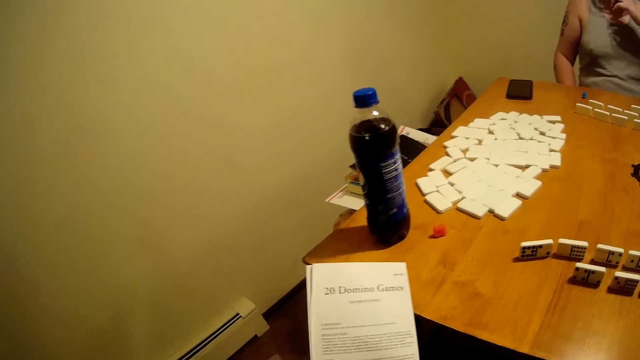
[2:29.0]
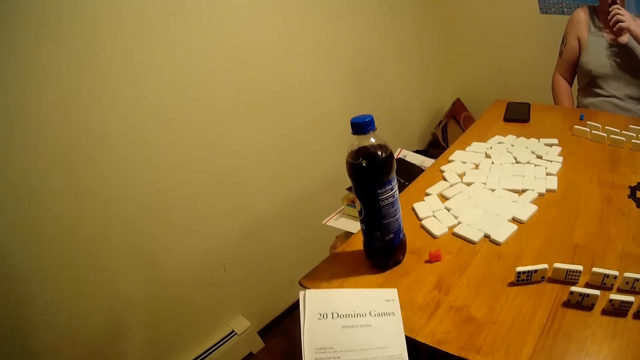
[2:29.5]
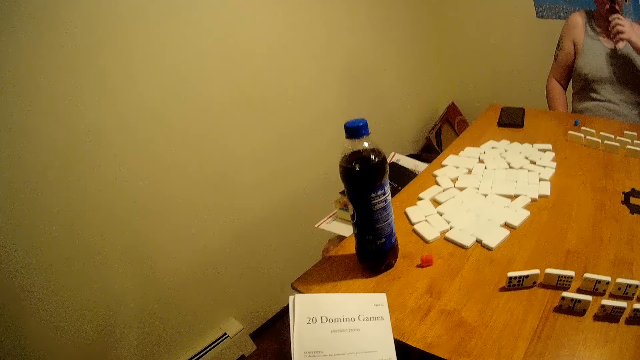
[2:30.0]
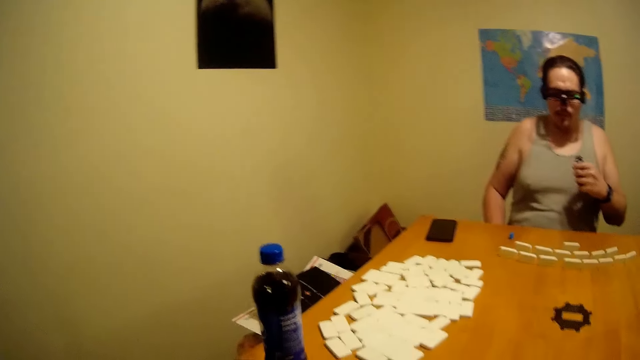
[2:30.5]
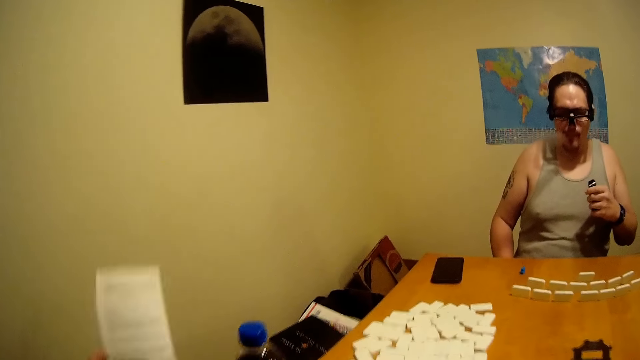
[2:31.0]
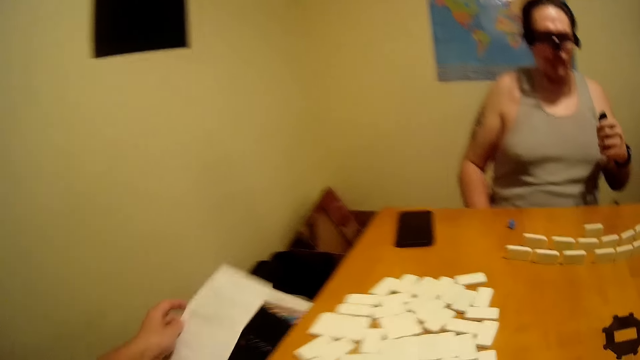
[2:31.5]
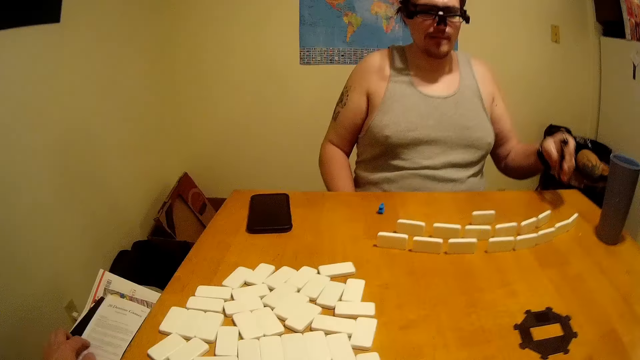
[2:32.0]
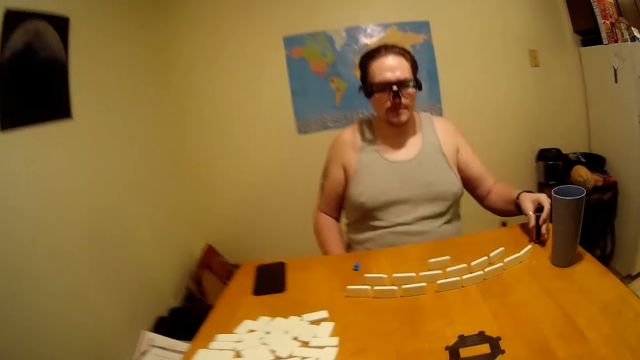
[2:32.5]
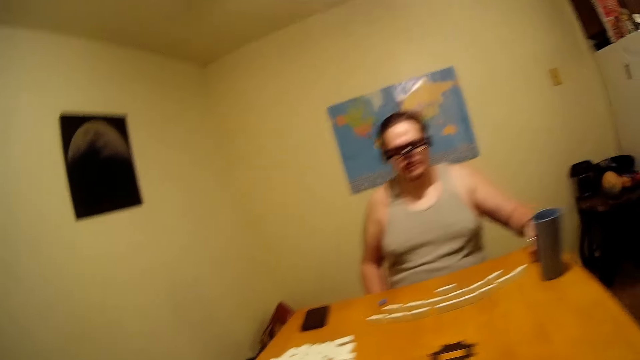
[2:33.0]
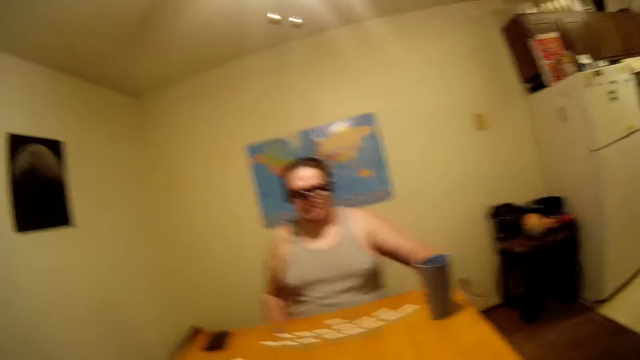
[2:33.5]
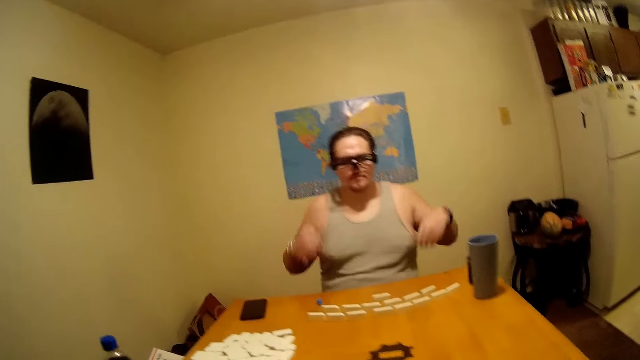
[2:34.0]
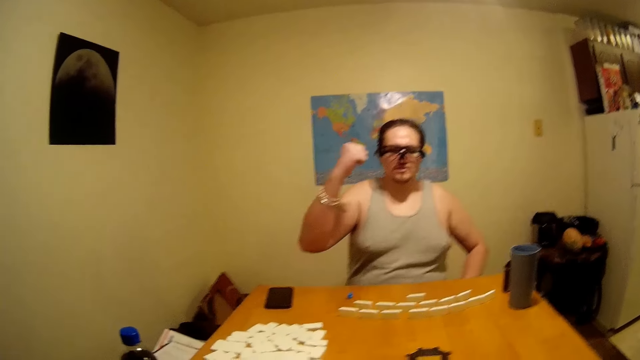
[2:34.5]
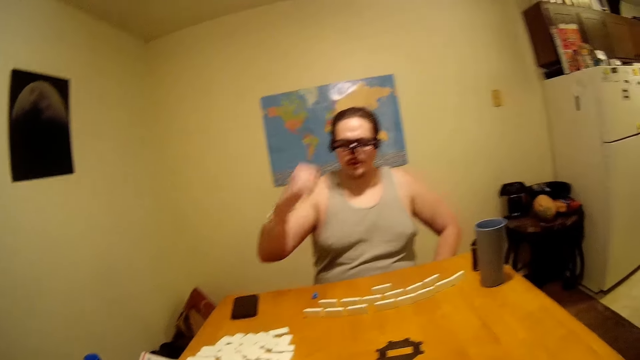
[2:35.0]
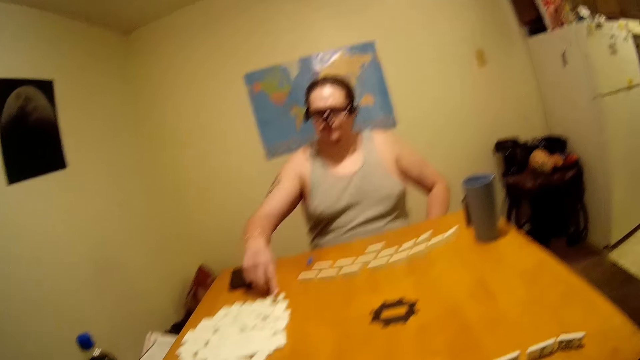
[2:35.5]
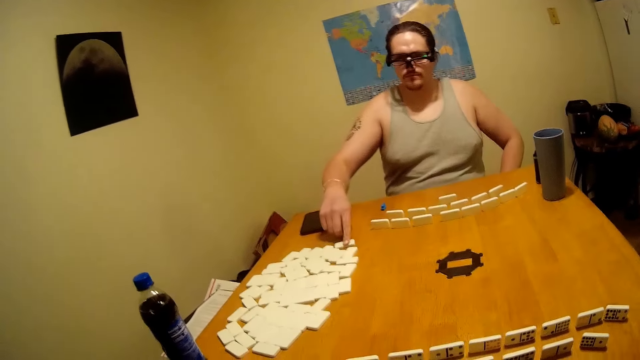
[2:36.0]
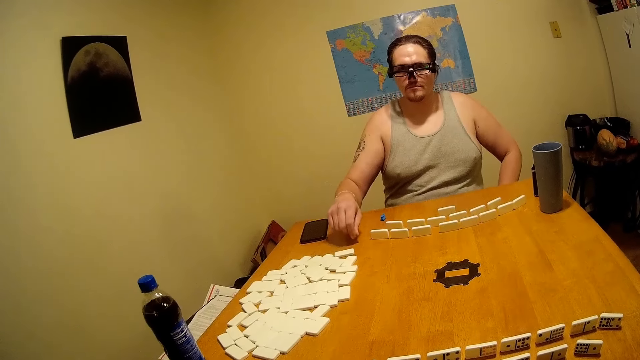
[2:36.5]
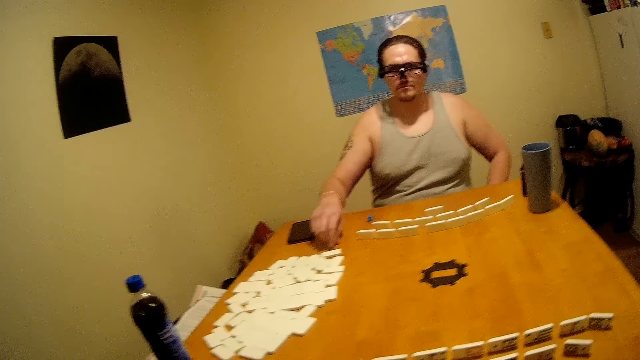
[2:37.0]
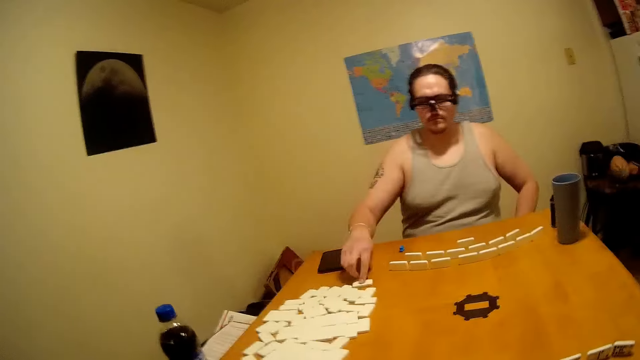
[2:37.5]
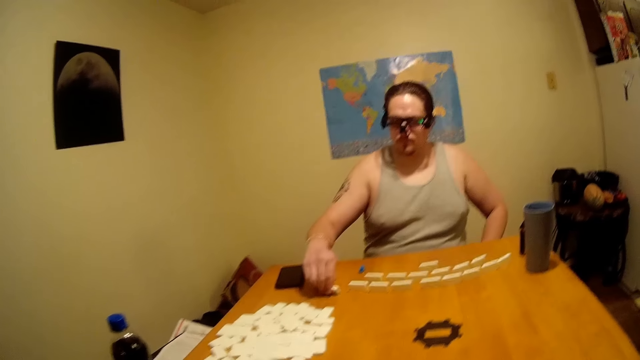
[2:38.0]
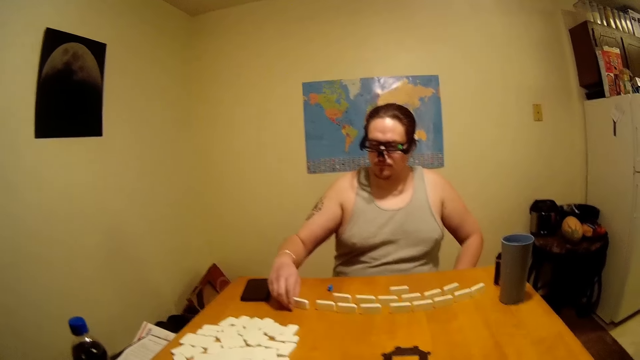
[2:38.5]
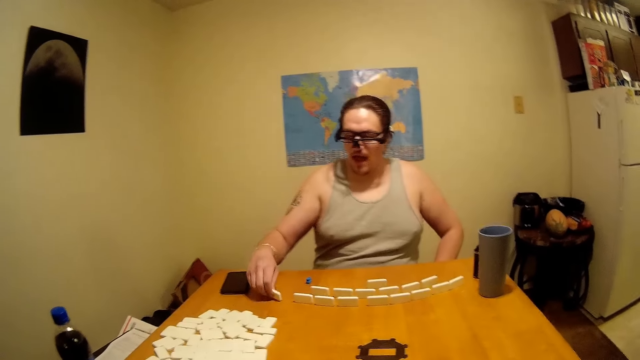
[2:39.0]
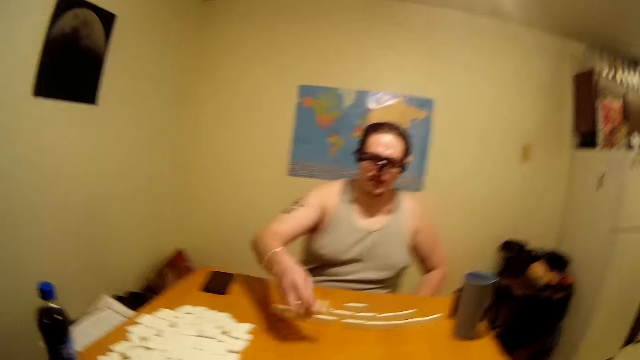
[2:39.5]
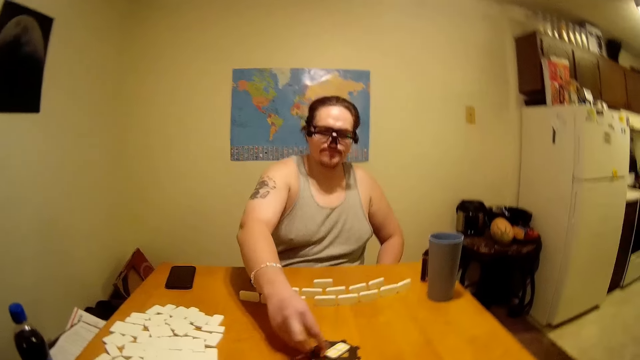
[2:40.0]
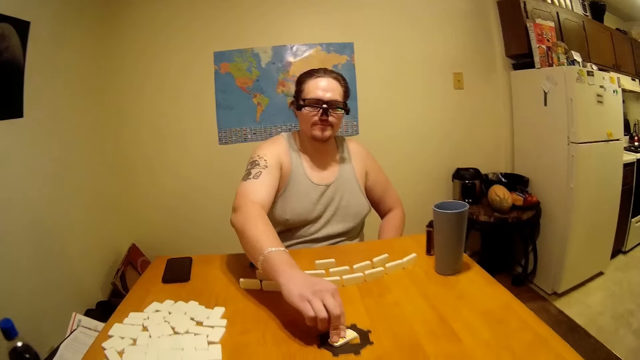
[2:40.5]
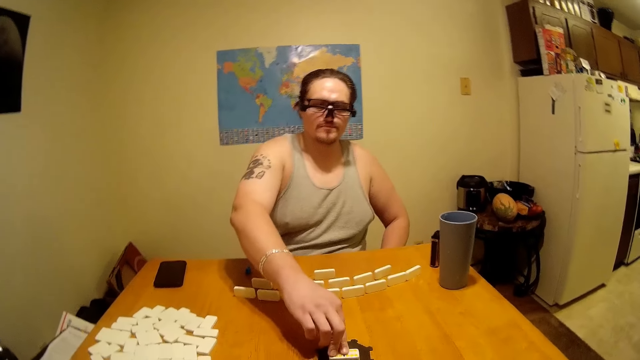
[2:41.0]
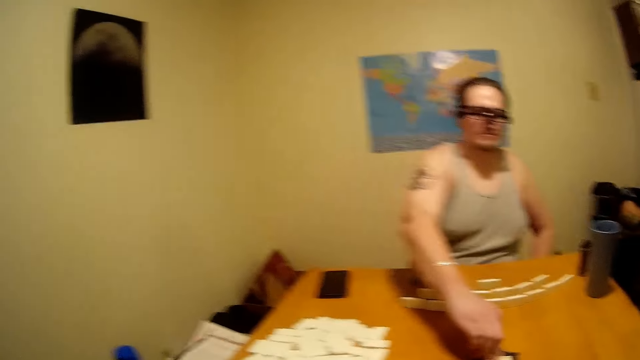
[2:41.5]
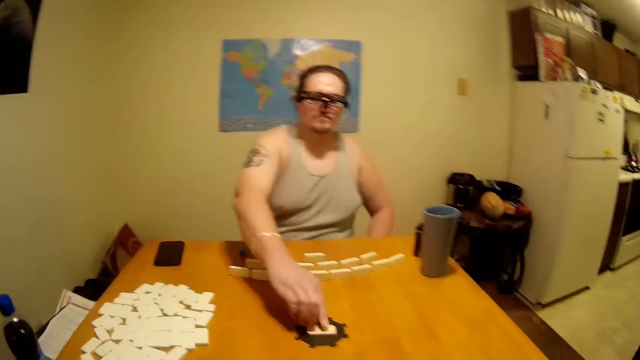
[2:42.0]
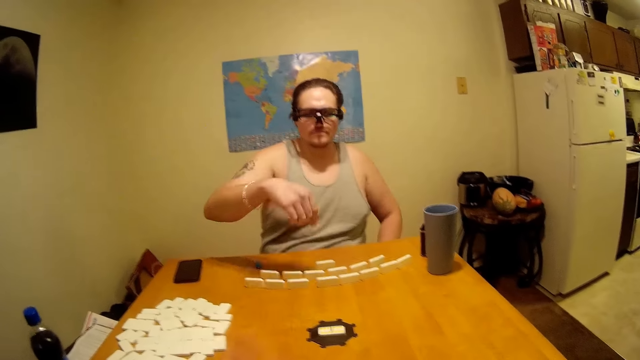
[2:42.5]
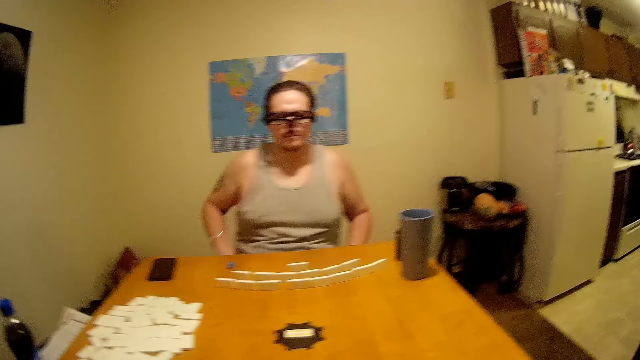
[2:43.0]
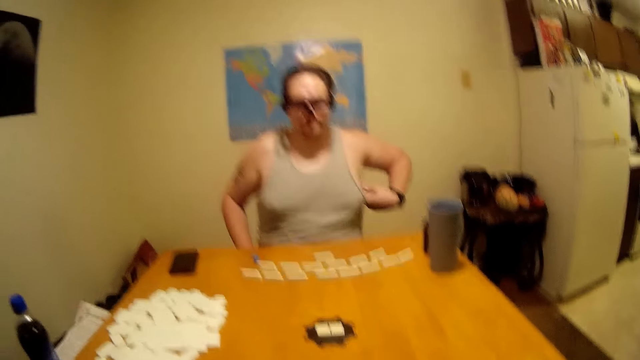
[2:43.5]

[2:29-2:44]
The camera wearer puts the paper aside. A person puts something on the table. The person picks up his hand, points on a domino and picks up a domino. The person talks. The camera wearer talks. The person places the domino on something.

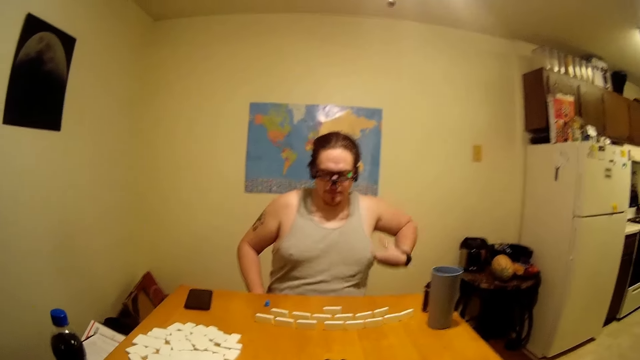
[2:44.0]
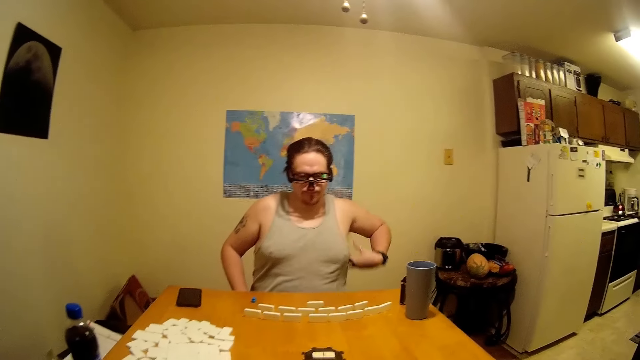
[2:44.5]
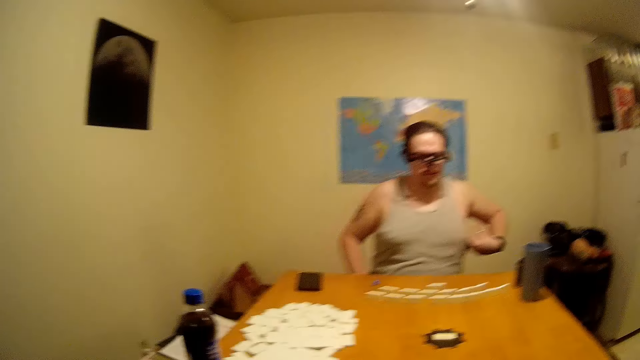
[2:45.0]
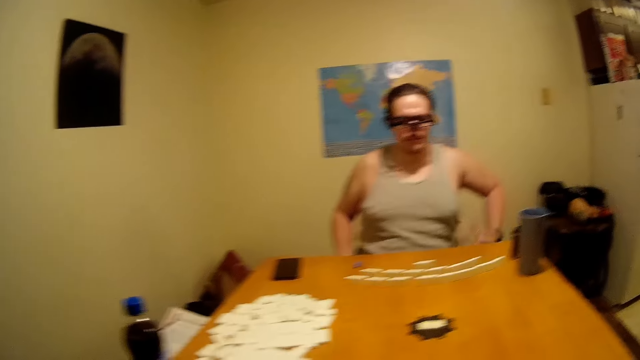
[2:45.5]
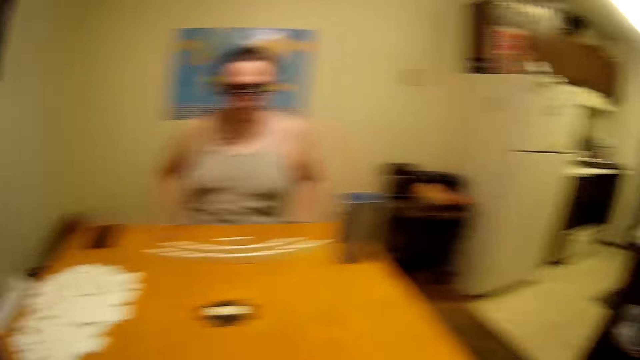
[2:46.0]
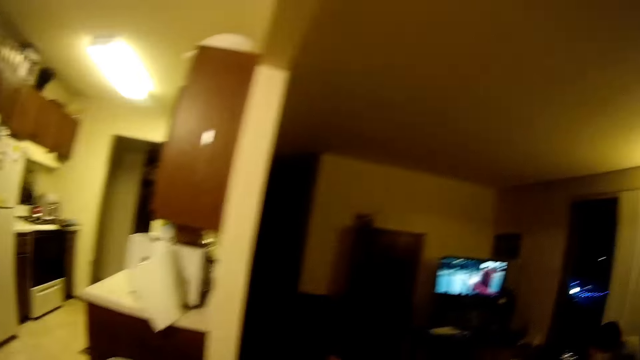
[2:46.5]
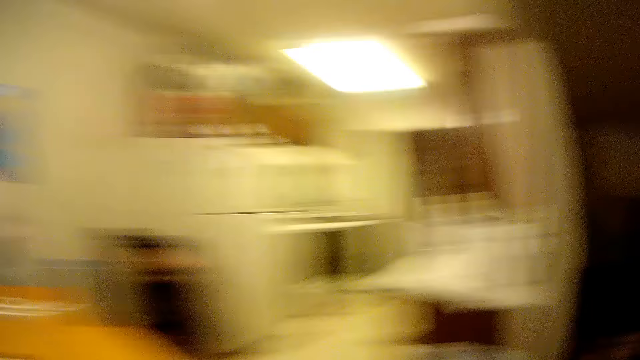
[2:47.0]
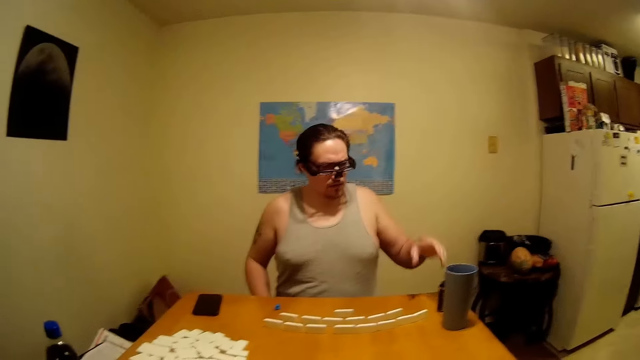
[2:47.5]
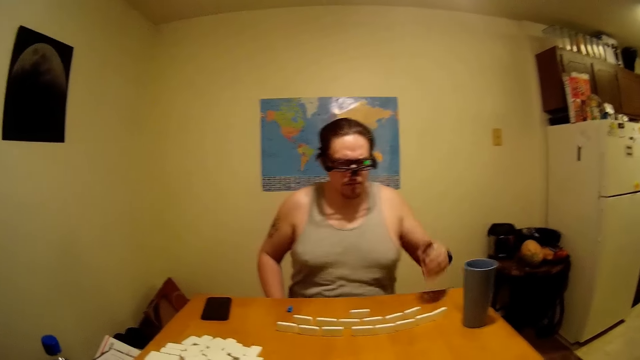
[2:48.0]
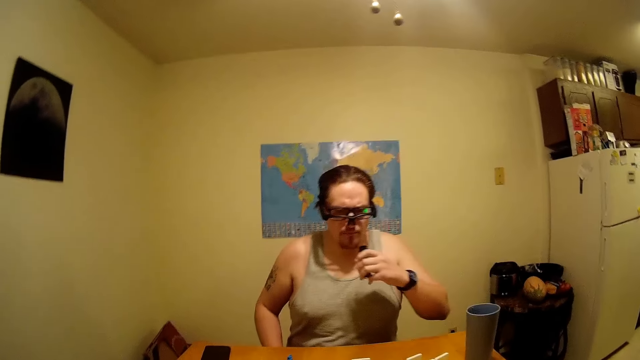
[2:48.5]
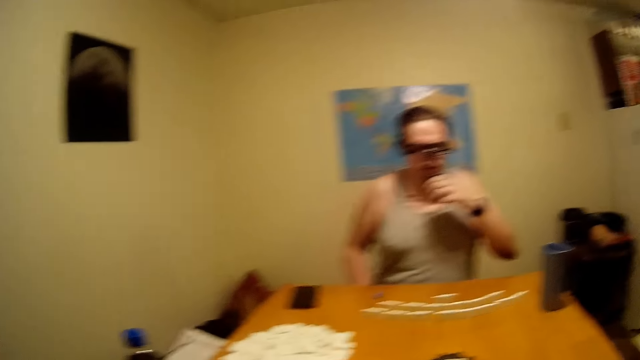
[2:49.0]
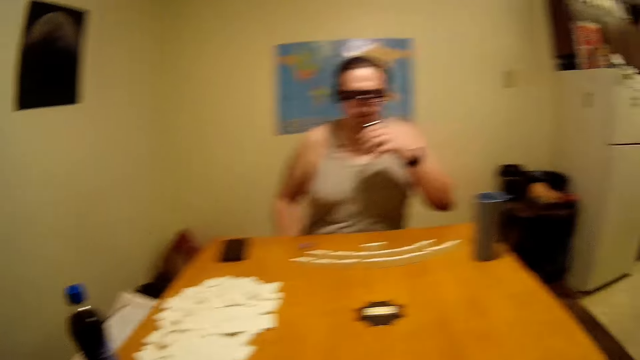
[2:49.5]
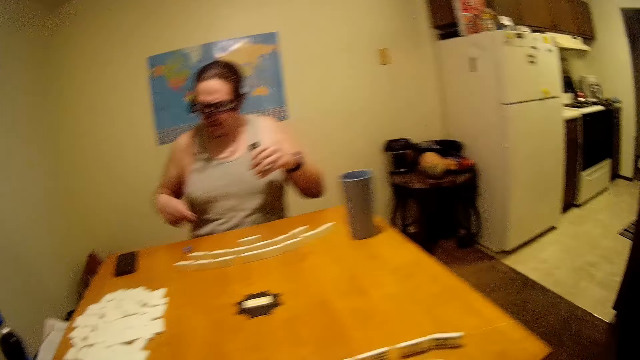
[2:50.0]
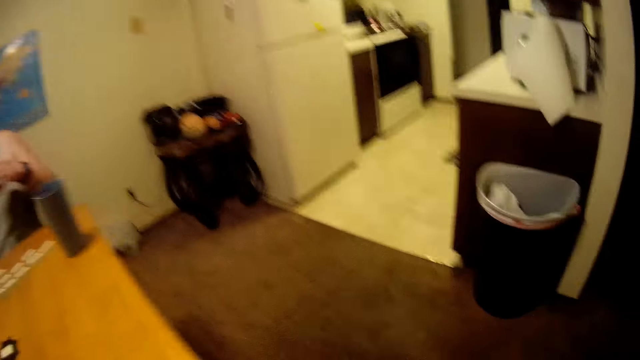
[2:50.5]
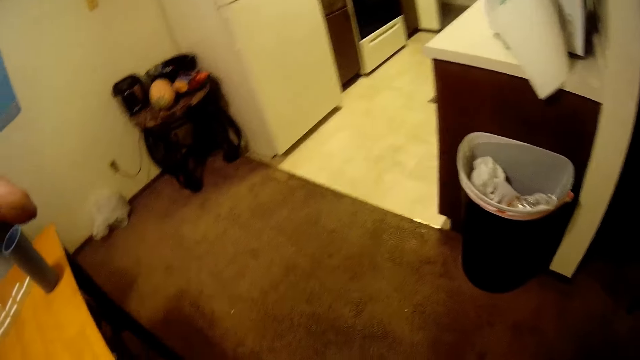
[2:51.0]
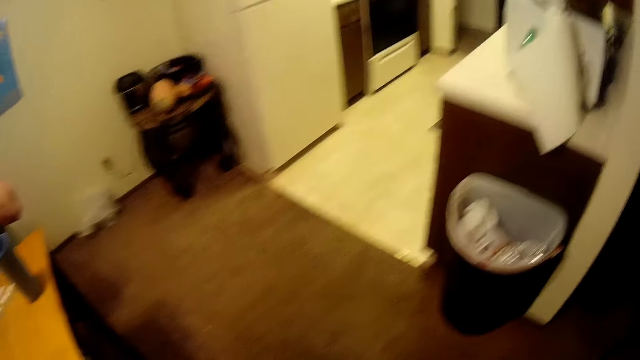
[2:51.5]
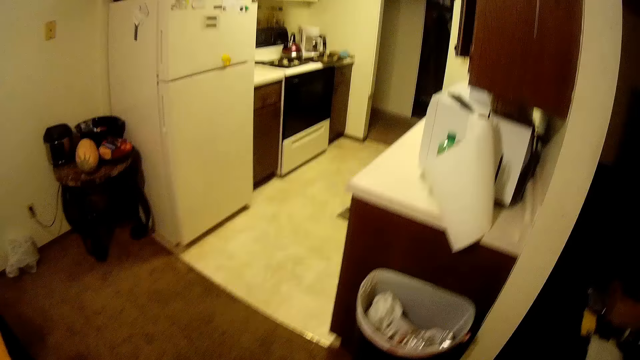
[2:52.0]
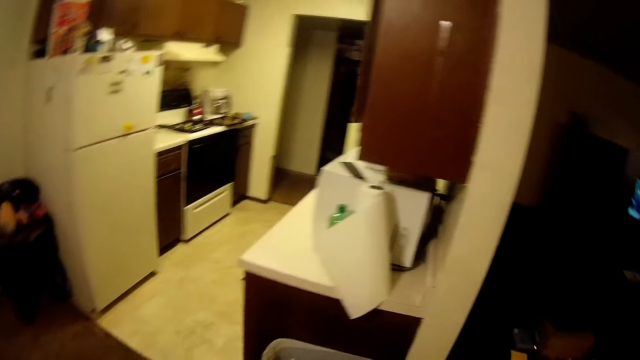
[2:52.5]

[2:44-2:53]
A person scratches his armpit. The person talks. The person smokes something. The person sniffs something and talks while moving the dominoes. The camera wearer checks around.
